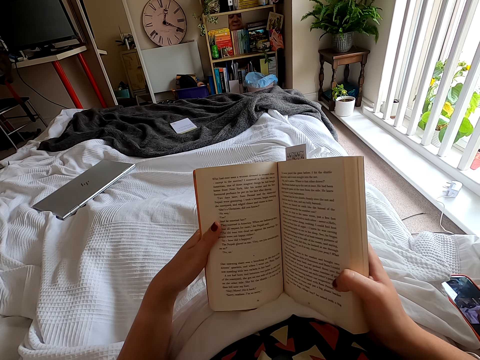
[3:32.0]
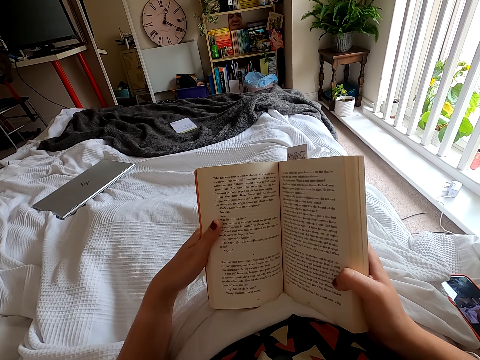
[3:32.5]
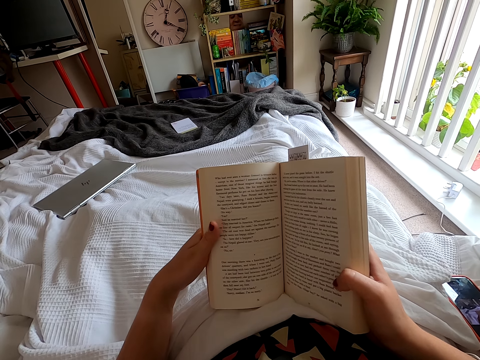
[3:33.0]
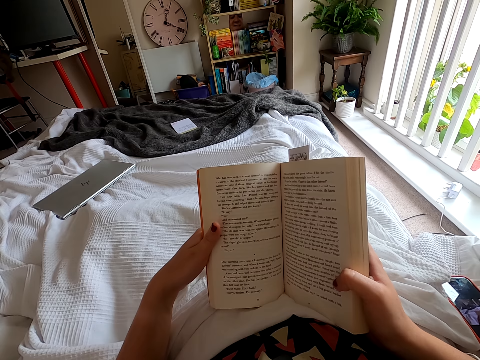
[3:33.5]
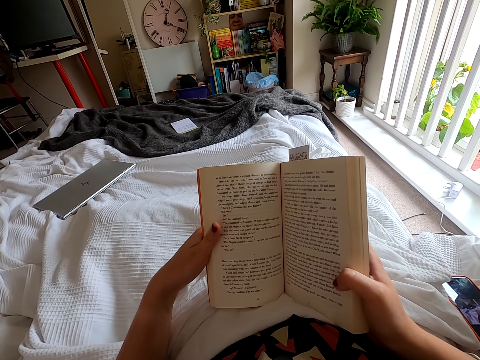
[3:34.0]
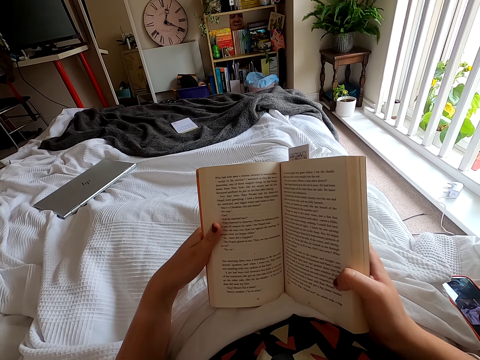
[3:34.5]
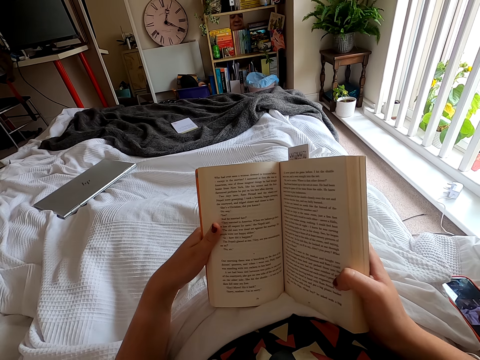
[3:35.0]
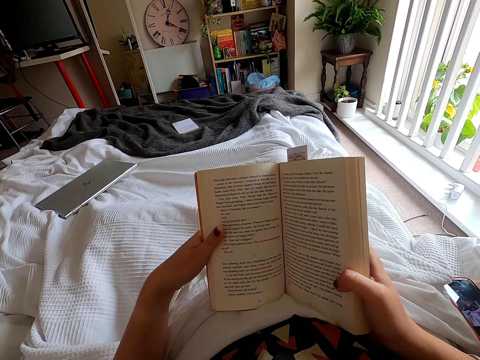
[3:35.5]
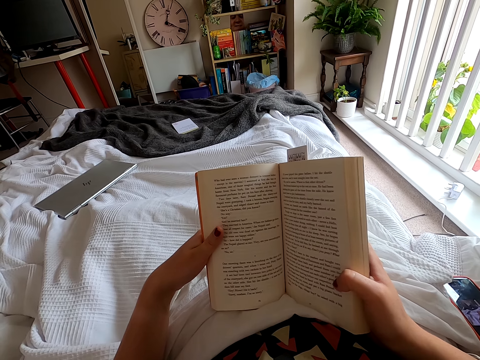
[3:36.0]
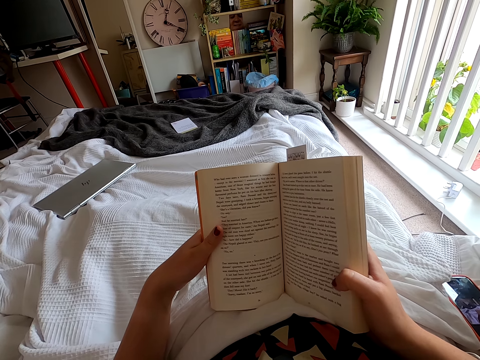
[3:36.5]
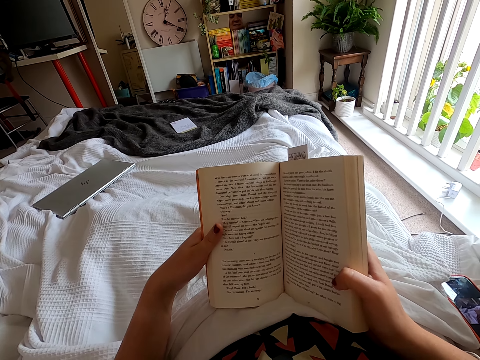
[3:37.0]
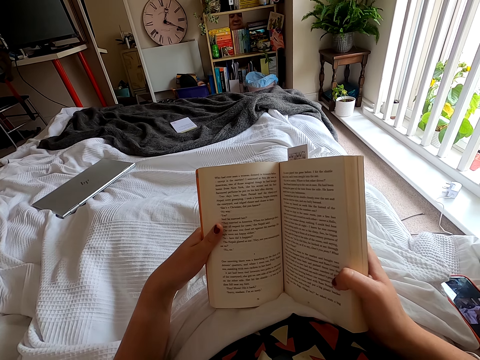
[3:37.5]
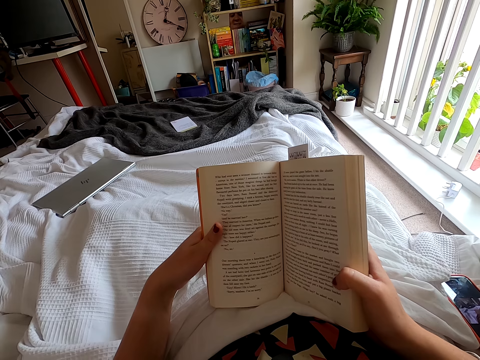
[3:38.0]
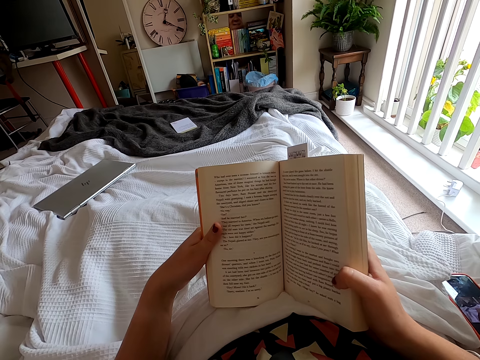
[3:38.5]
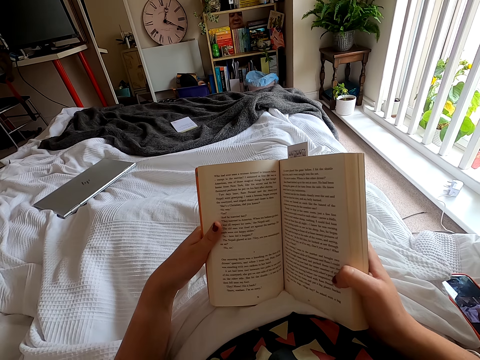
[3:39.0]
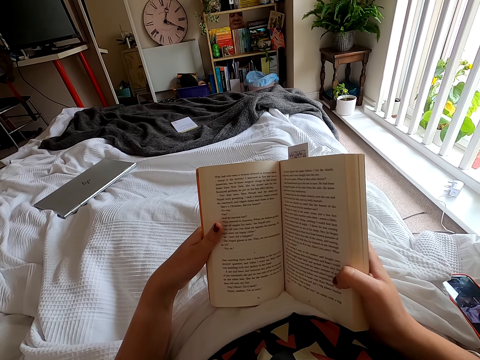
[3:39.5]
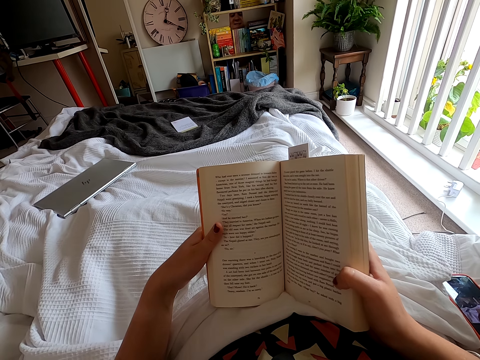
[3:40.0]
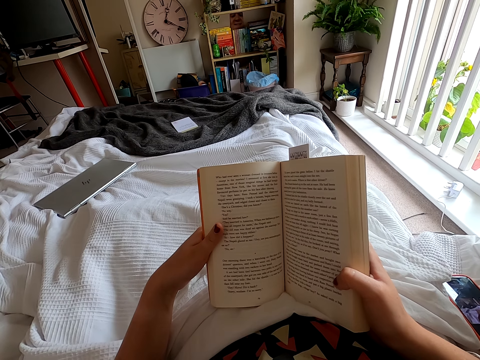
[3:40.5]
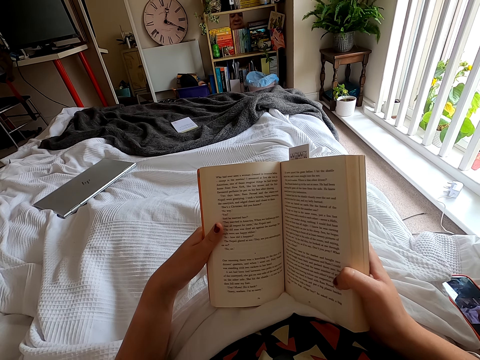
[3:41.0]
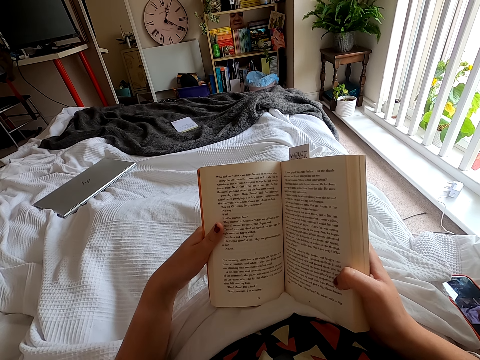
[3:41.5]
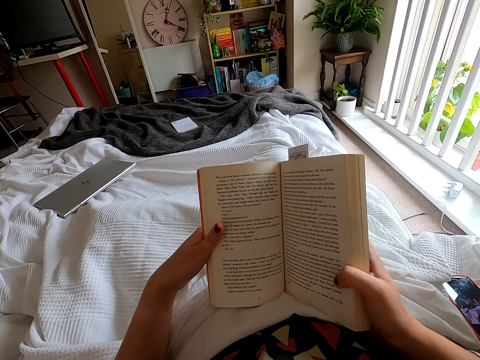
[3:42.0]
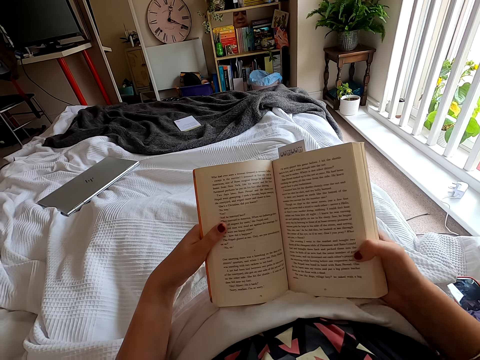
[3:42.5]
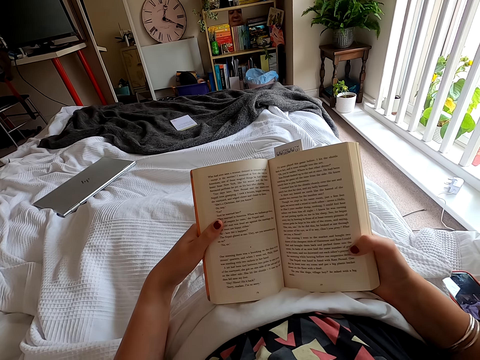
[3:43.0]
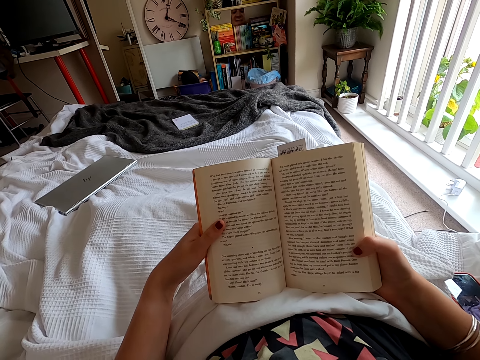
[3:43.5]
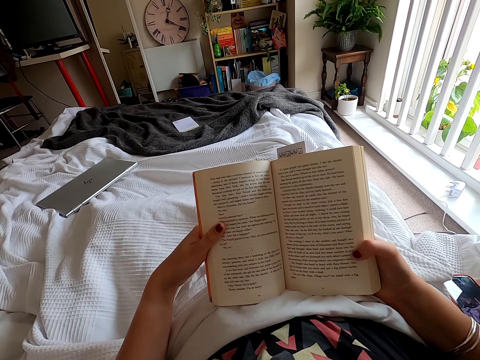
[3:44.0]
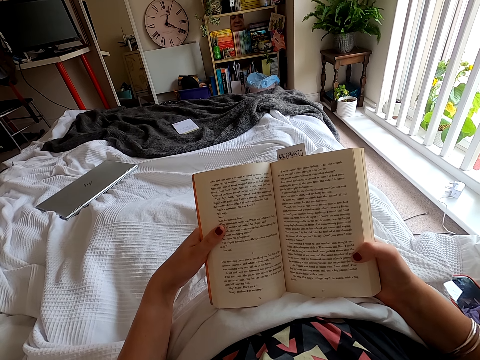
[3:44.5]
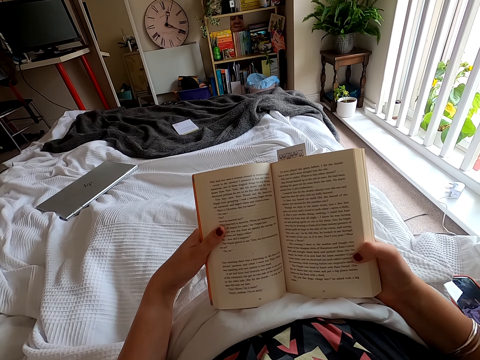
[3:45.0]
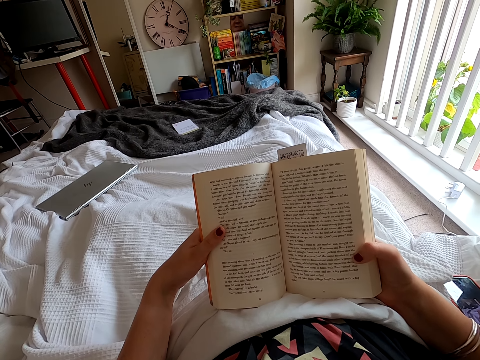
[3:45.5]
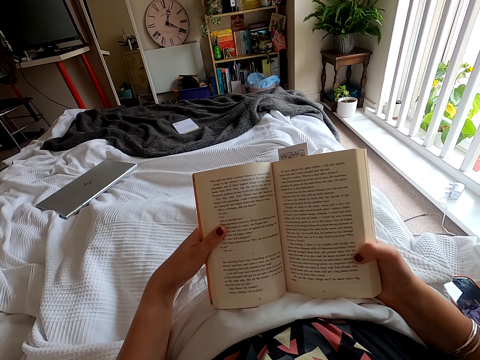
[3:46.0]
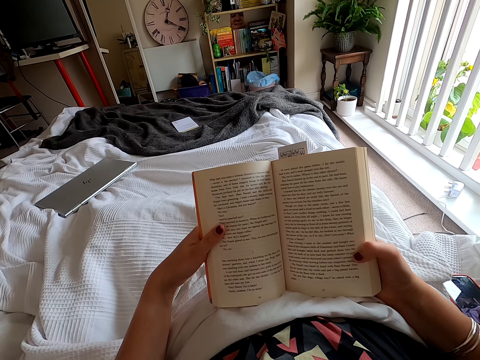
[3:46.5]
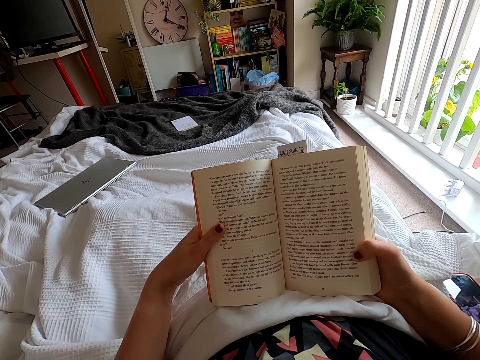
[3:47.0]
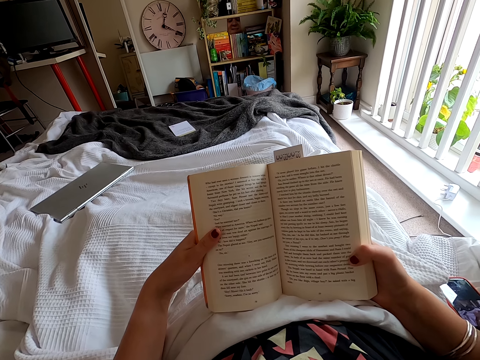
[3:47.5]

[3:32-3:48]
The camera wearer moves a book. They peruse the book.

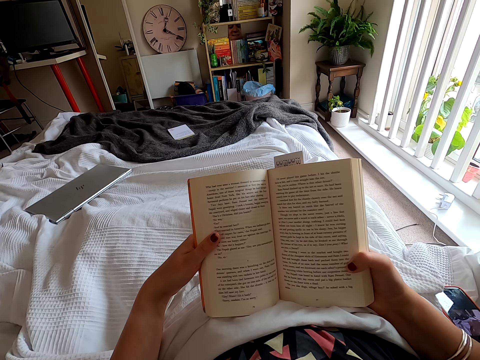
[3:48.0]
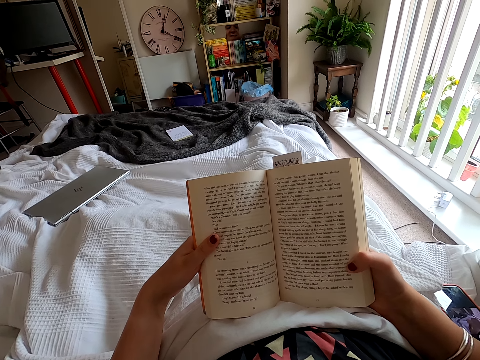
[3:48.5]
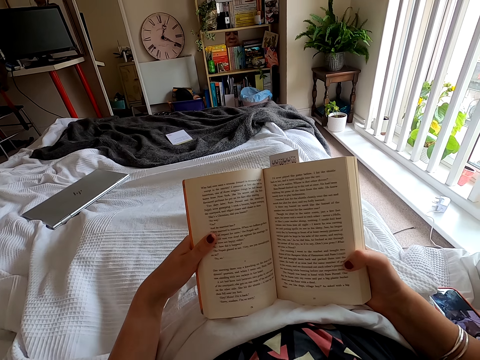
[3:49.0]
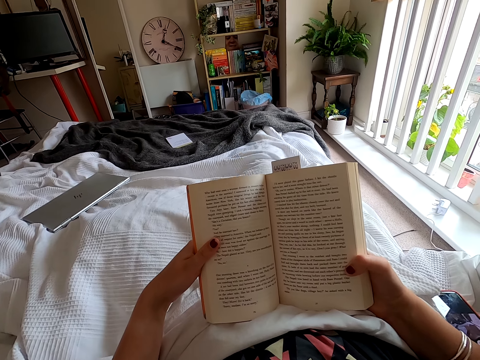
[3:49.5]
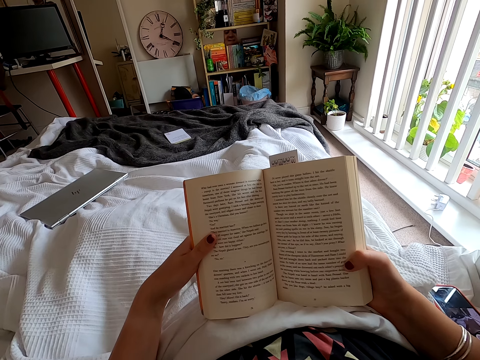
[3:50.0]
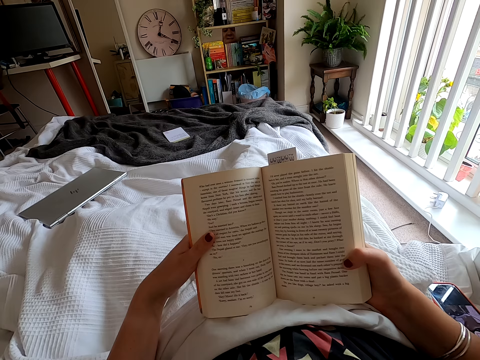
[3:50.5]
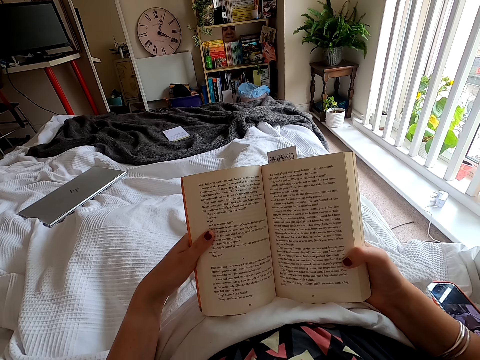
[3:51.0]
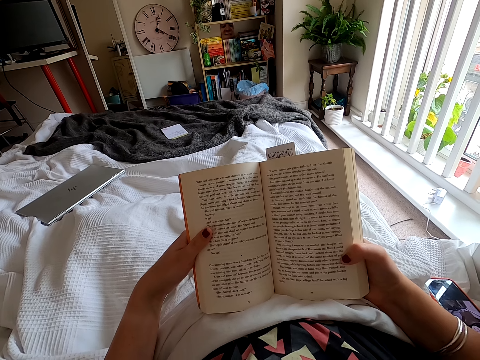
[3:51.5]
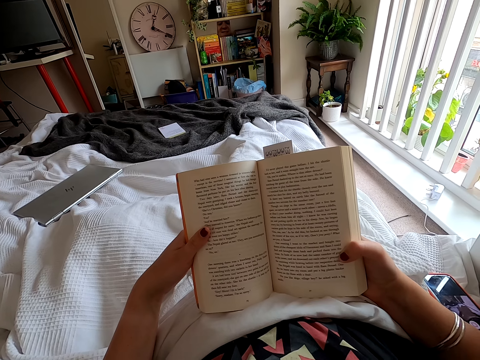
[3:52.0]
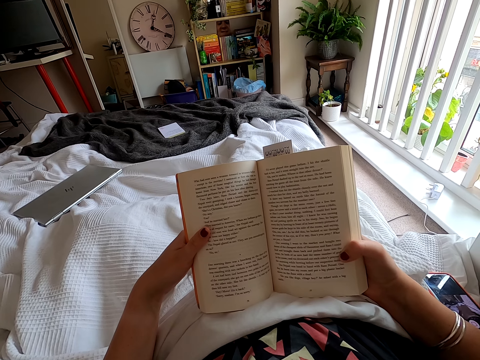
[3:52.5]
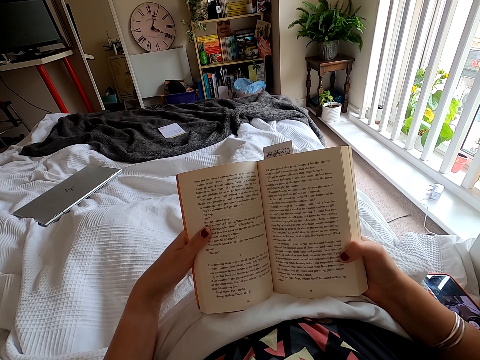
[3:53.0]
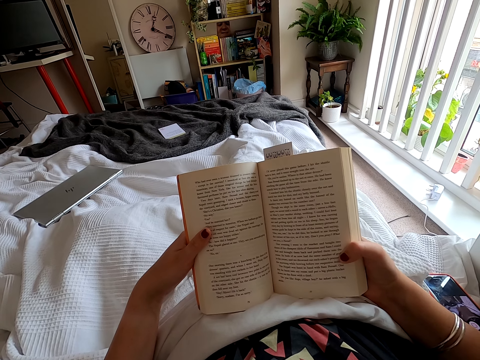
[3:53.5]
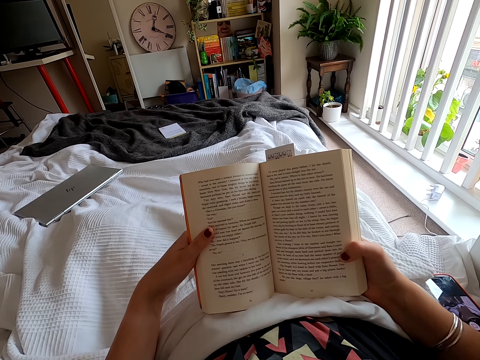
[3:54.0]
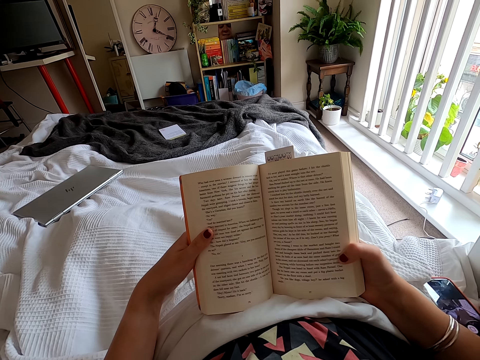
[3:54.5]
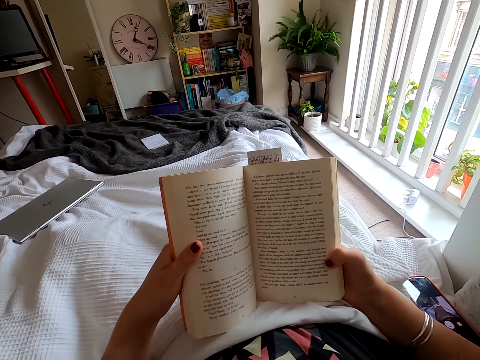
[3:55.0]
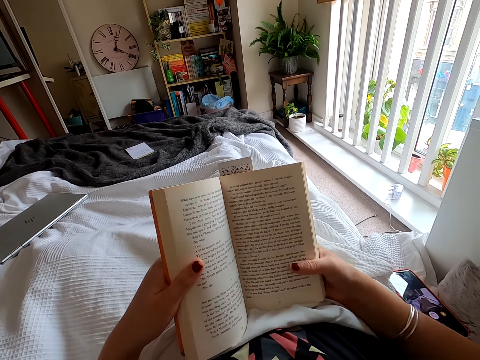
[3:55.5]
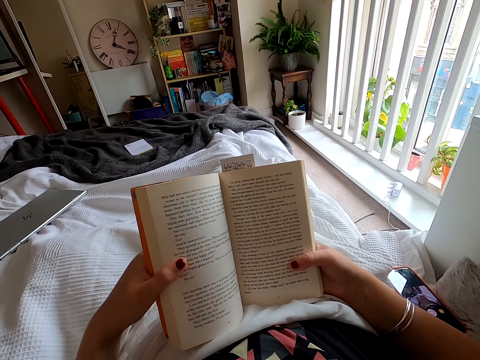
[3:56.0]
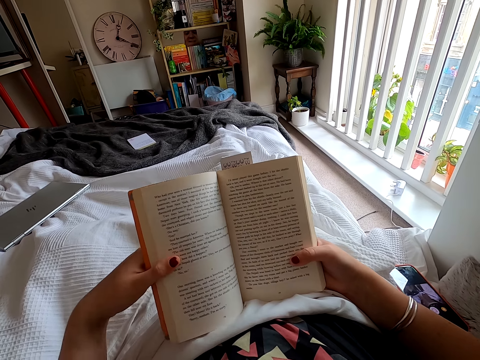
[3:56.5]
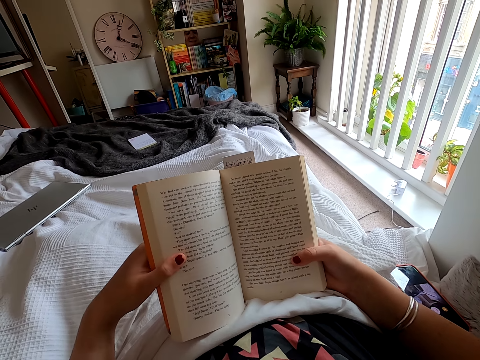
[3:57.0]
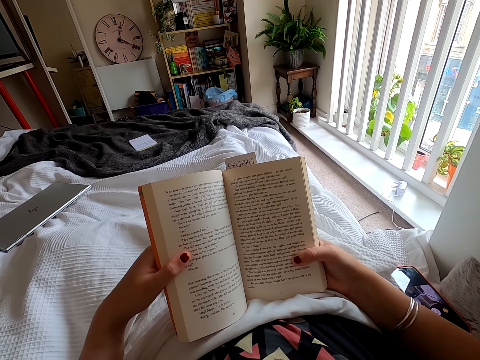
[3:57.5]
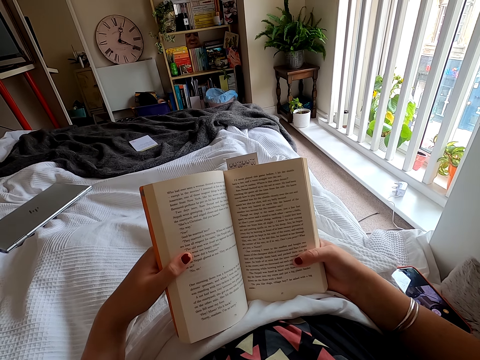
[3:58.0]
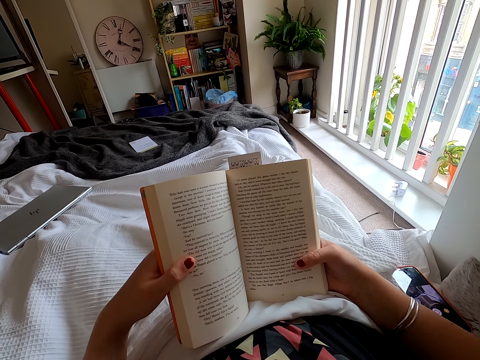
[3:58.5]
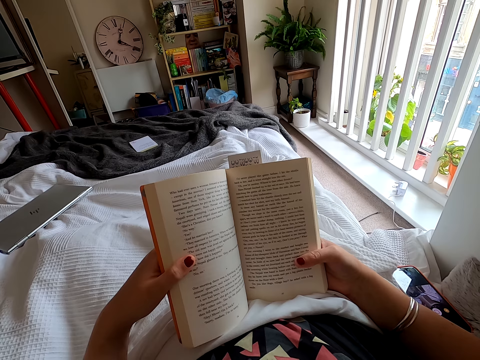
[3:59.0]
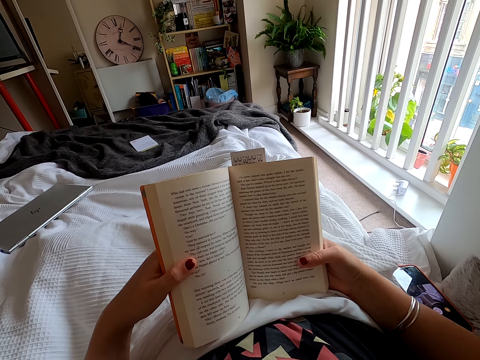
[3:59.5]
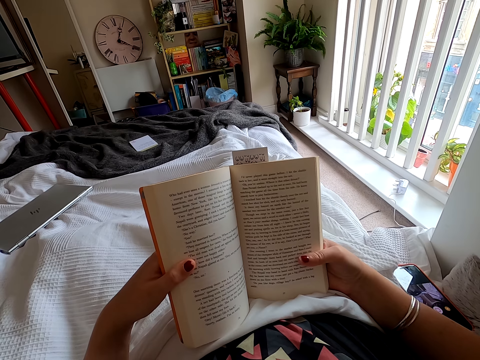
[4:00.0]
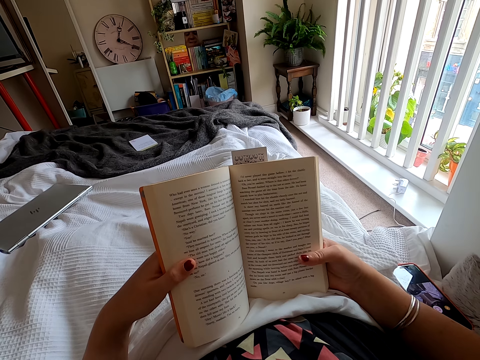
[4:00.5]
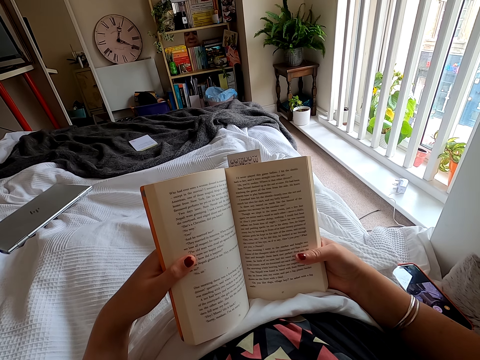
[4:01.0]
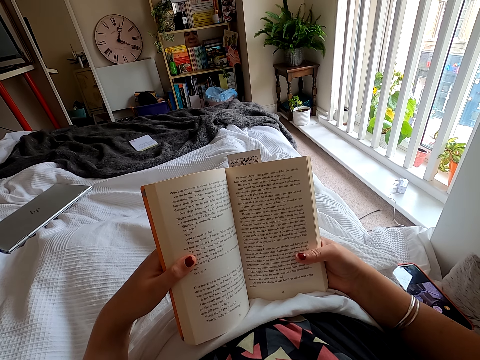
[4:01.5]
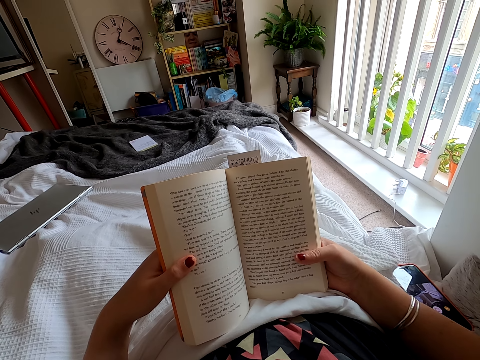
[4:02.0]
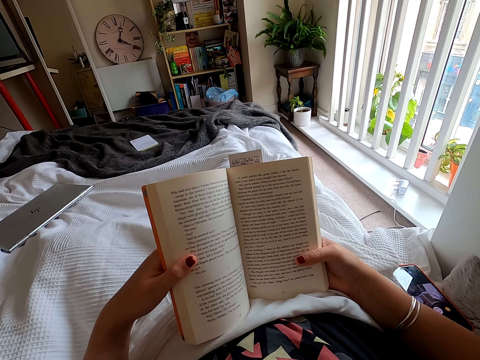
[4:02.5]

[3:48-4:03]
The camera wearer moves the legs. They peruse a book. They move the left hand on the book. They peruse the book.
